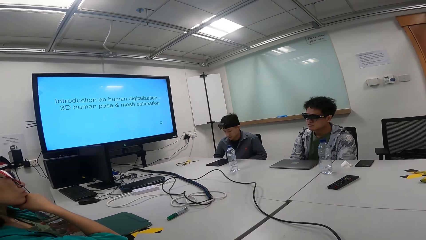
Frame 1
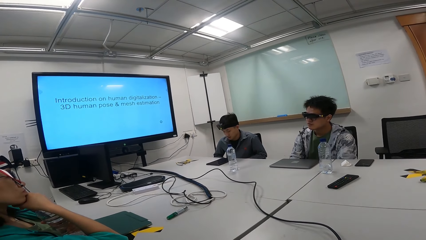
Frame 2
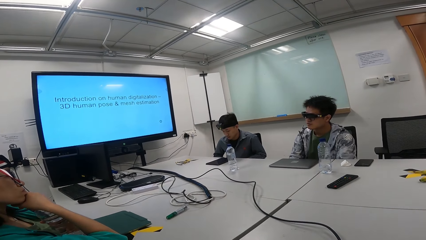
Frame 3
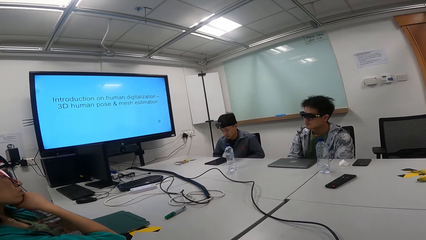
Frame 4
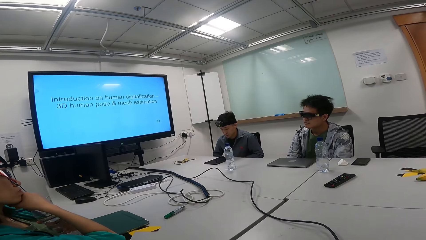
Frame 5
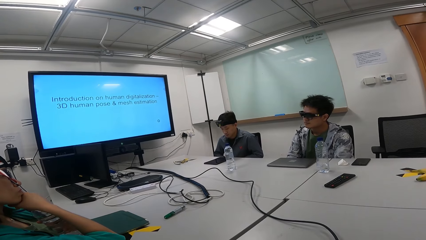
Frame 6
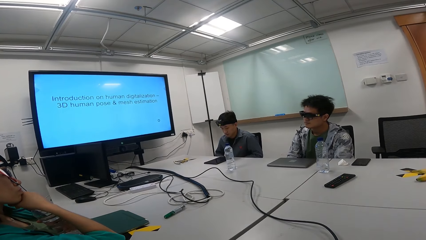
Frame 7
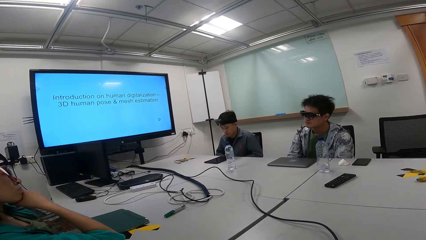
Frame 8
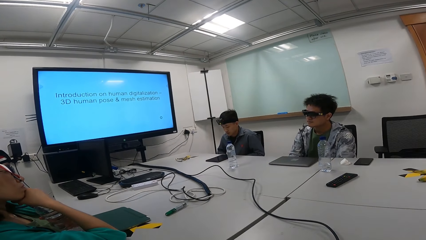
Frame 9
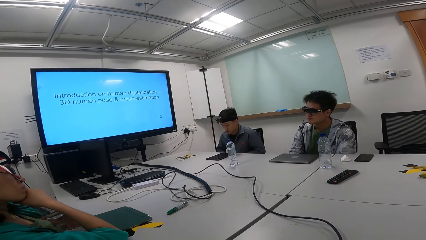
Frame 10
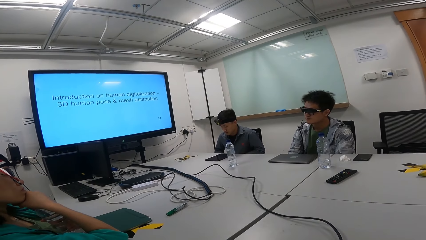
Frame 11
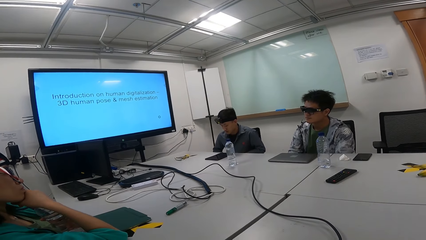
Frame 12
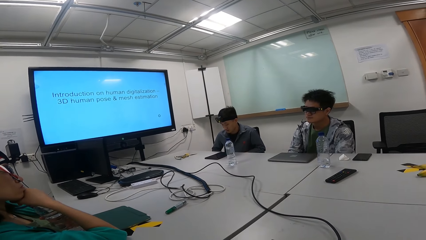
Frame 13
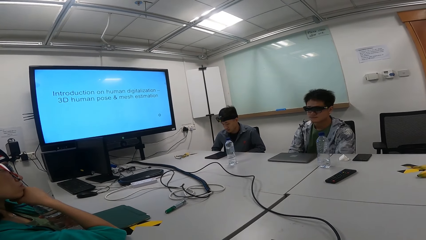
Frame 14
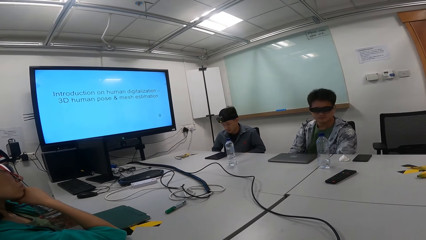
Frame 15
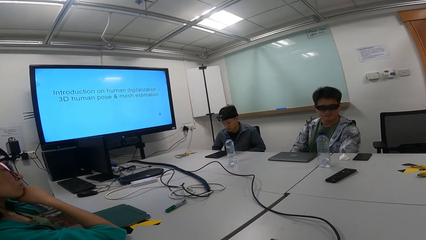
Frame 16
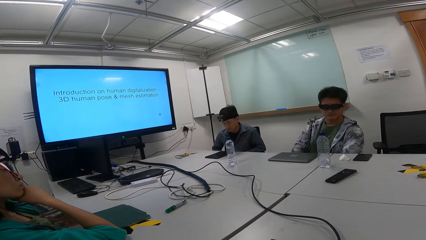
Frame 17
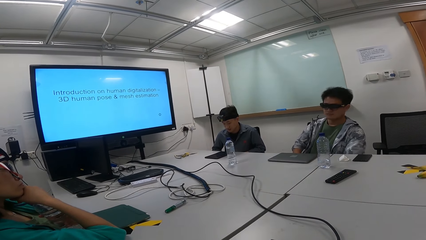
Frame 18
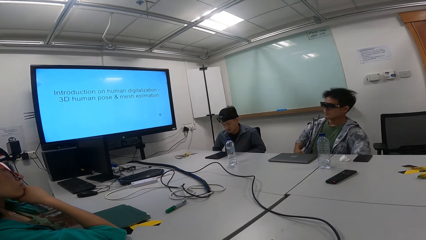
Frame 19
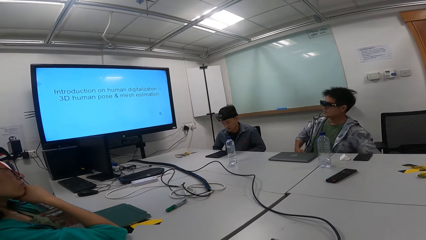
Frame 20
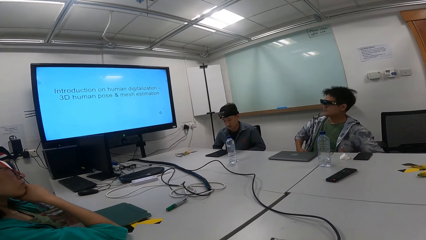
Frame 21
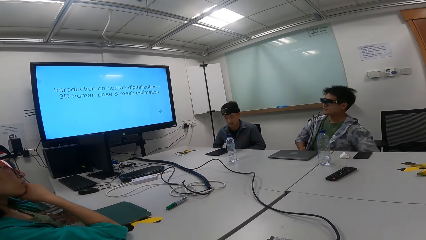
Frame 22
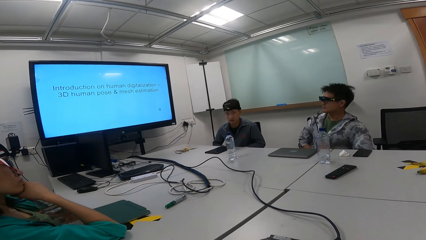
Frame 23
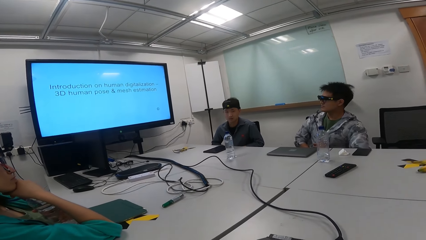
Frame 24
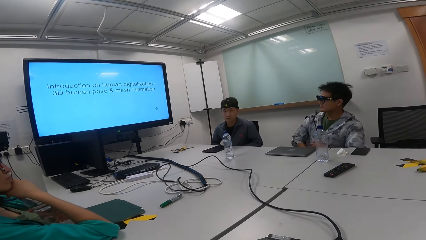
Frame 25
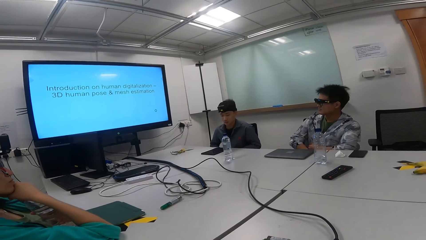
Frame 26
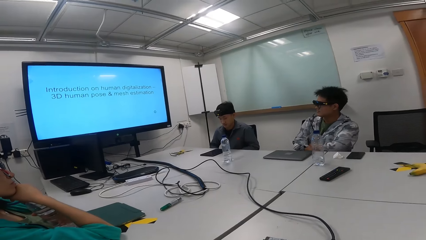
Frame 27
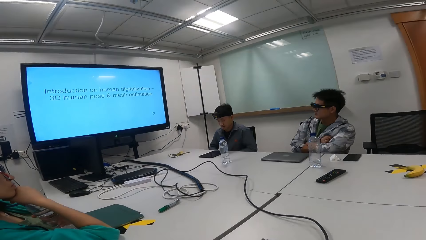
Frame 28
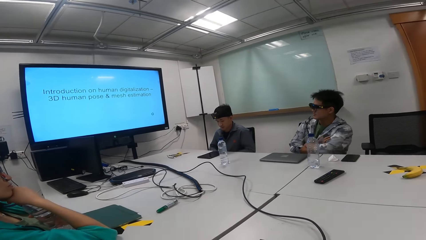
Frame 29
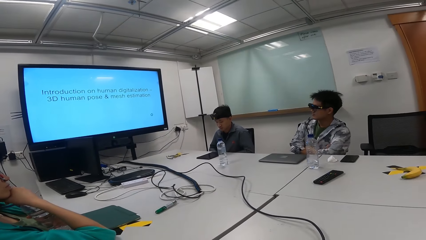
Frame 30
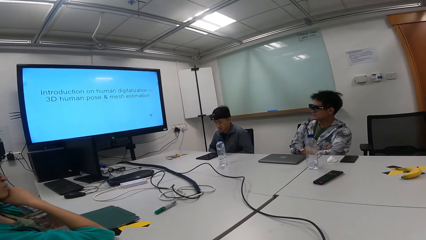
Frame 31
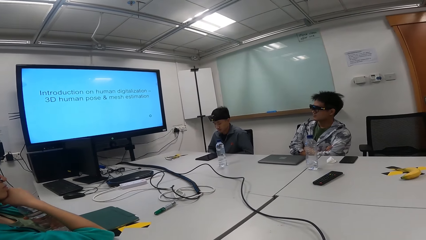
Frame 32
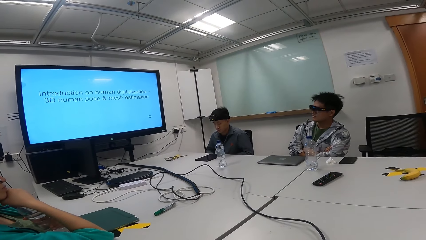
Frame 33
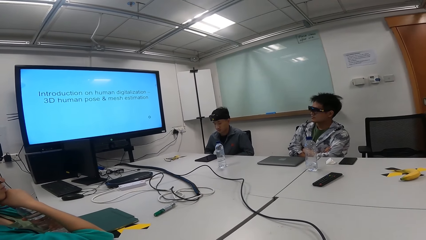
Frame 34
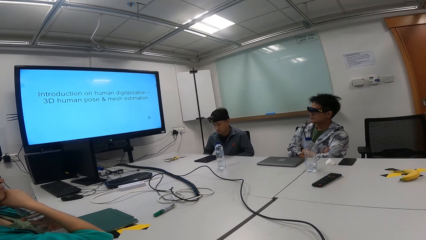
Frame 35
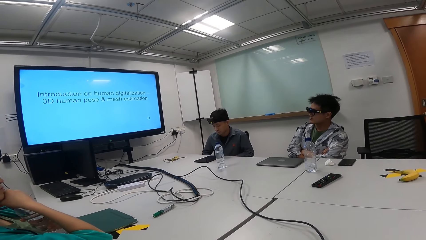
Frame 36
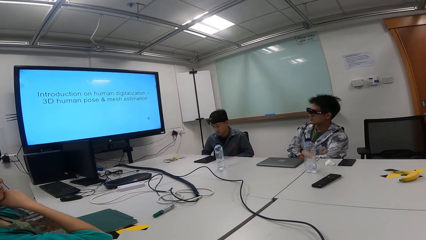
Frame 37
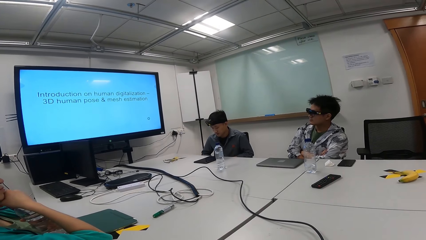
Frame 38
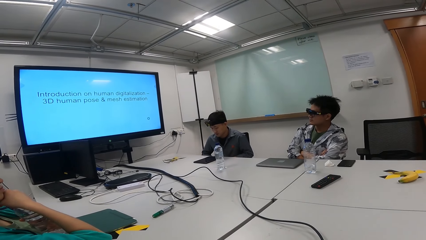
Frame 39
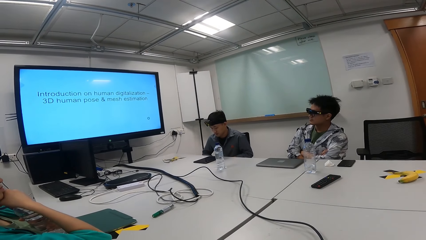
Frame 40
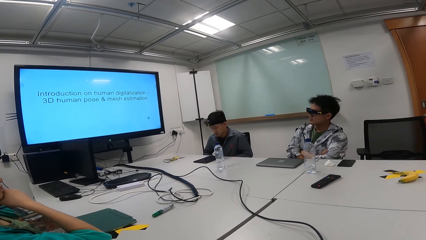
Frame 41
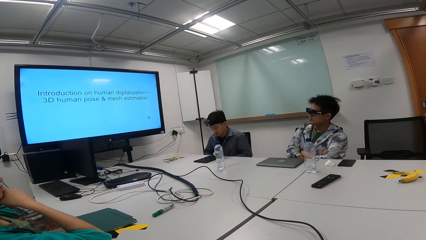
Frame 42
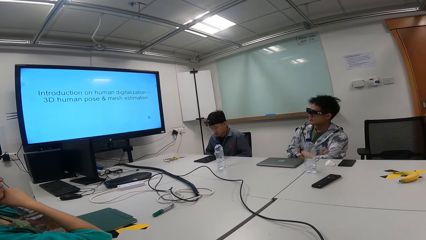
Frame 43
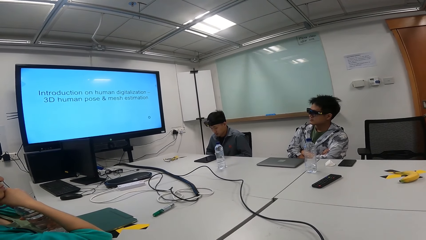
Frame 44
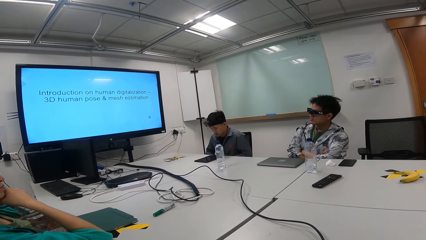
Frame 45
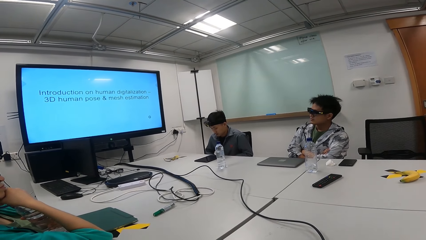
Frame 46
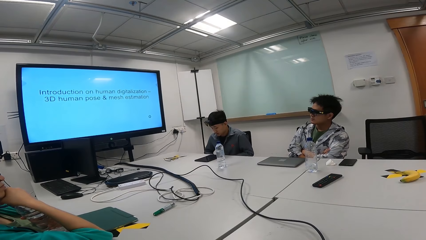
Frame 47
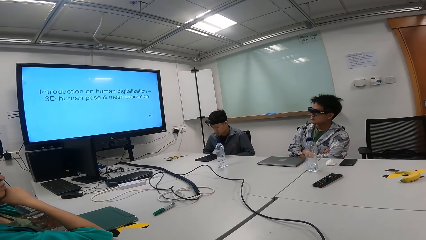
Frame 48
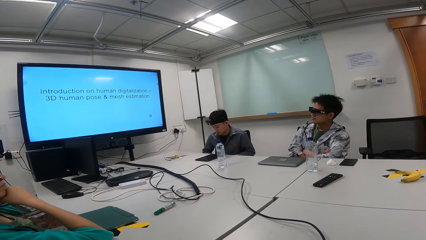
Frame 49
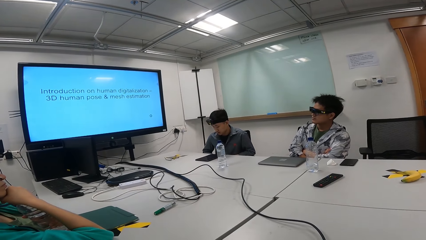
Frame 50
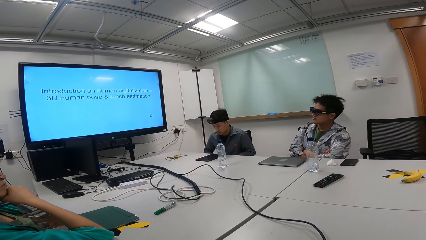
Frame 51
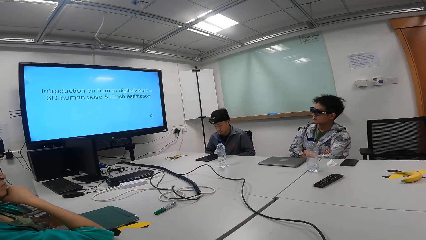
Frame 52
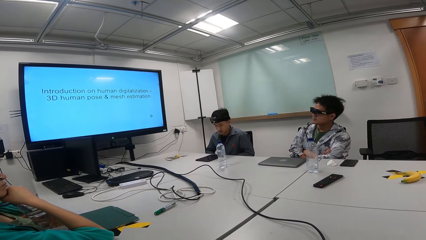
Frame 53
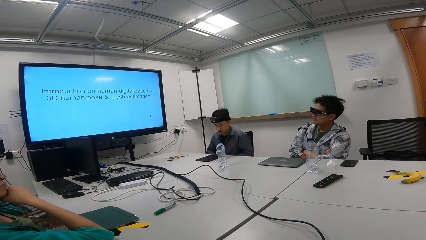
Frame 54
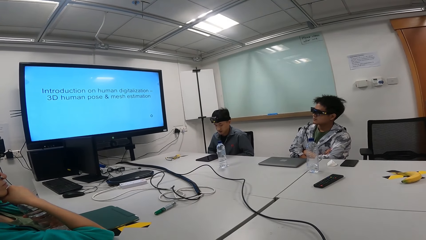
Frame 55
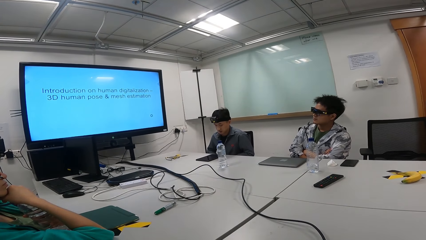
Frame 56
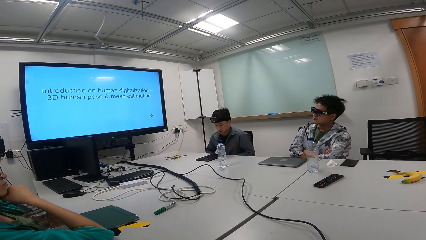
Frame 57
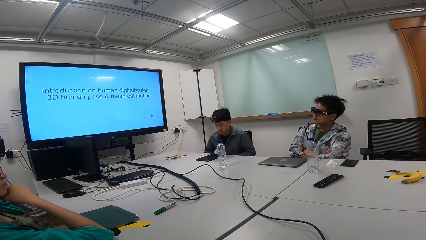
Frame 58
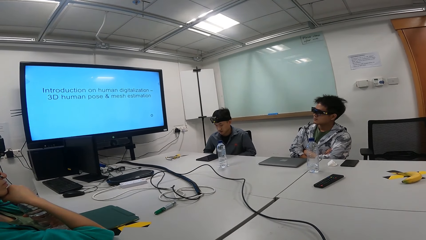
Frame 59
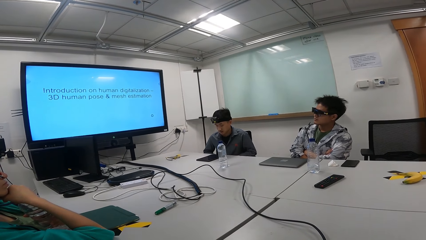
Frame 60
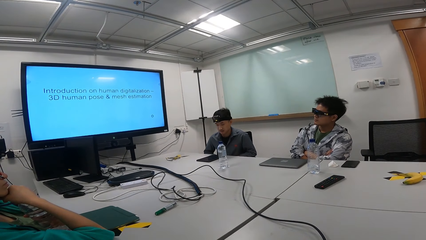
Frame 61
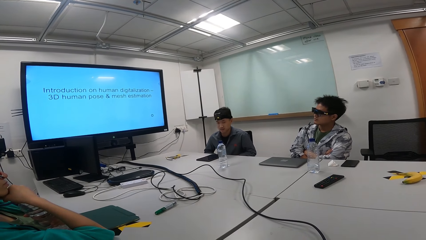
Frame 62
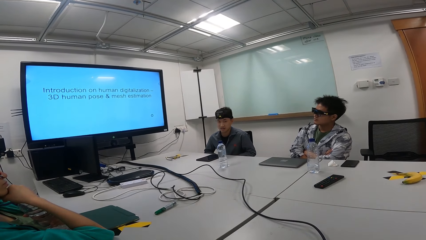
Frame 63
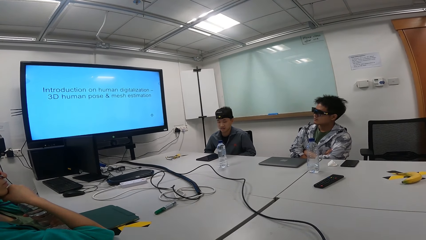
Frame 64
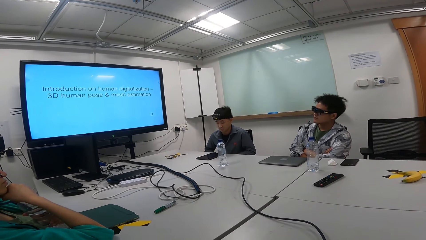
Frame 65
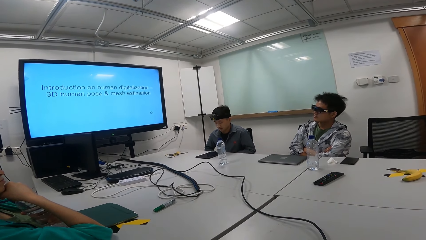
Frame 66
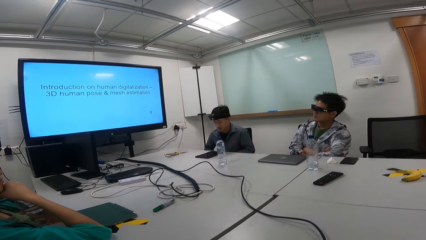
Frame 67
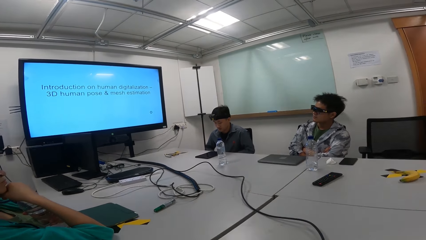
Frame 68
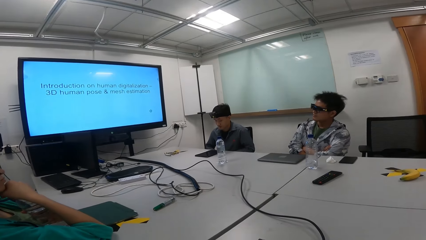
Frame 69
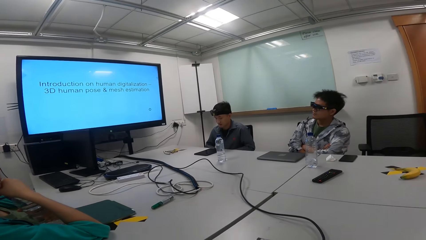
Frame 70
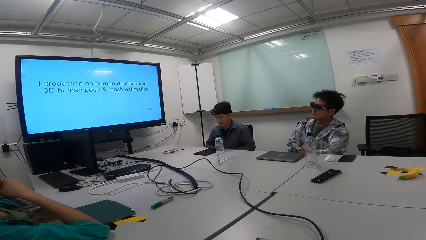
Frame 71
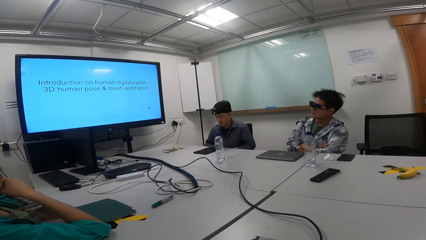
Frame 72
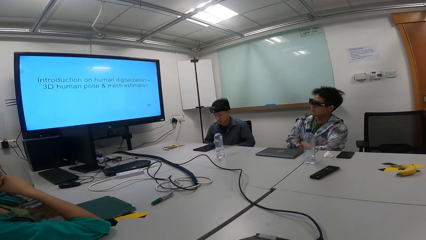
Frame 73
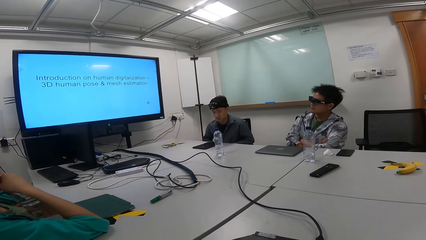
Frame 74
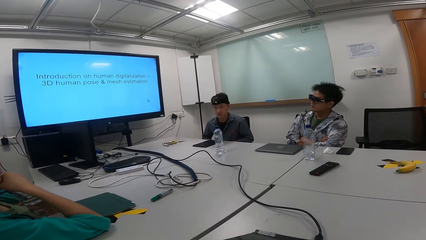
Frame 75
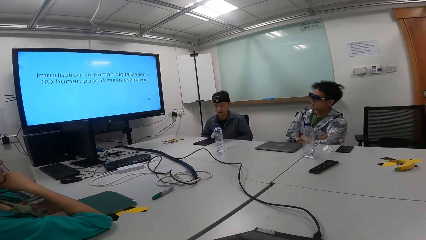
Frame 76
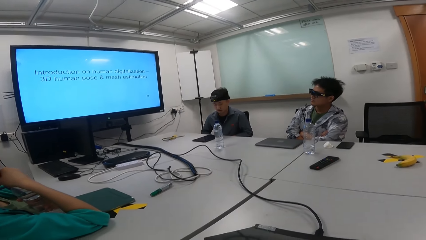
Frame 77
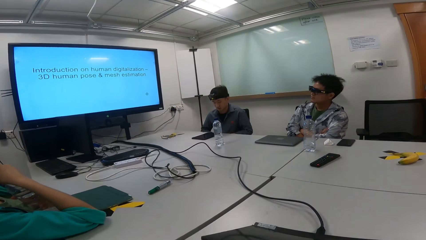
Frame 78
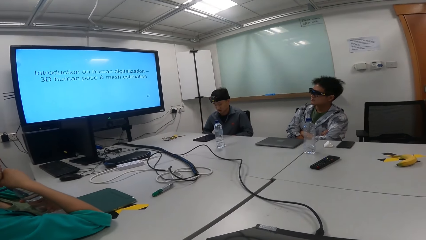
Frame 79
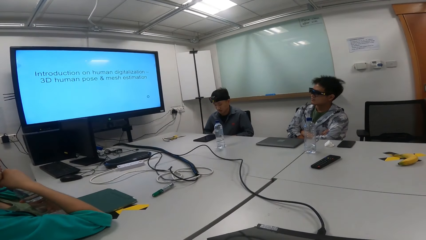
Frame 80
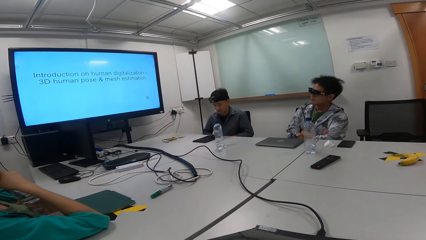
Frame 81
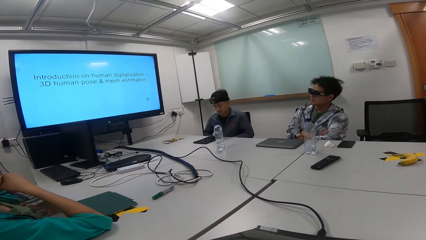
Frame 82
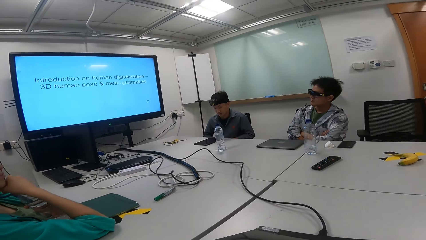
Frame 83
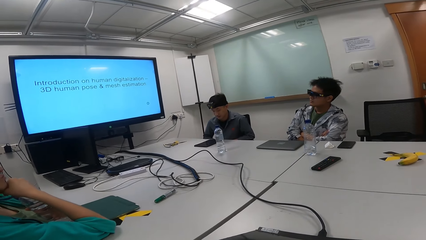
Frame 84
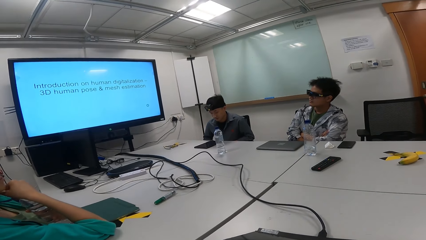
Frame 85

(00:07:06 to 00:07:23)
A man adjusts the jacket.
